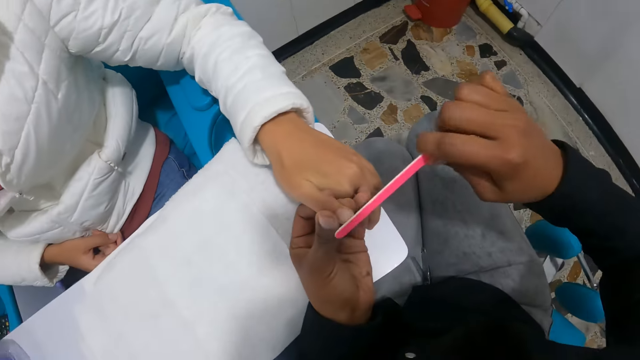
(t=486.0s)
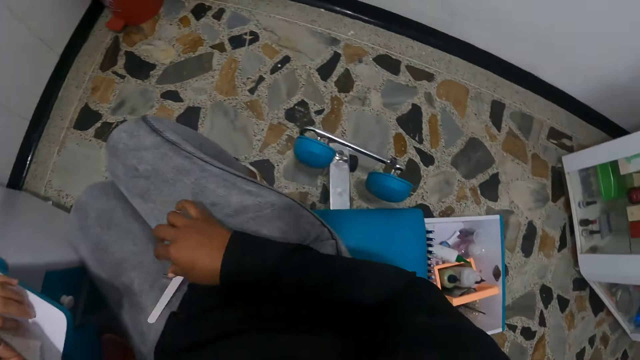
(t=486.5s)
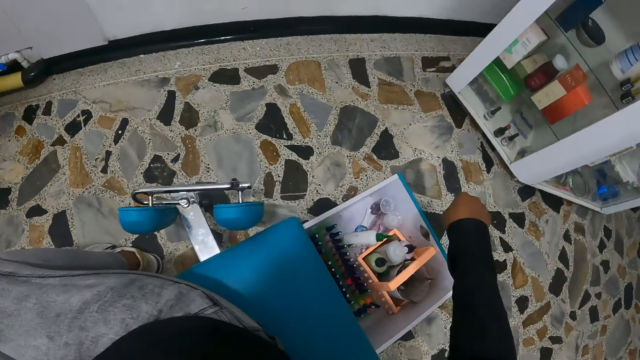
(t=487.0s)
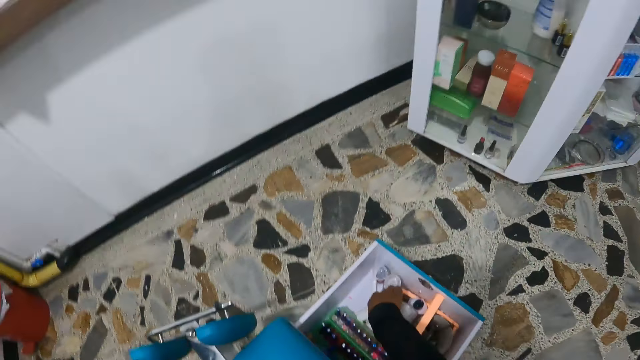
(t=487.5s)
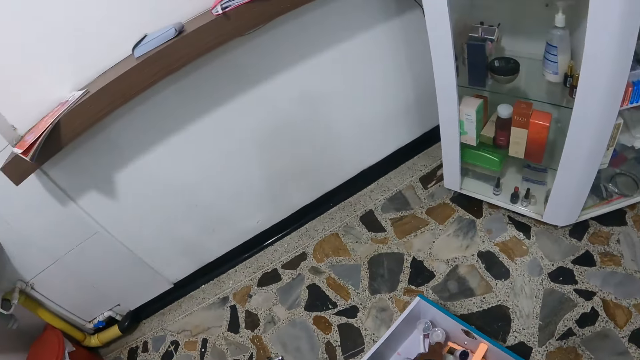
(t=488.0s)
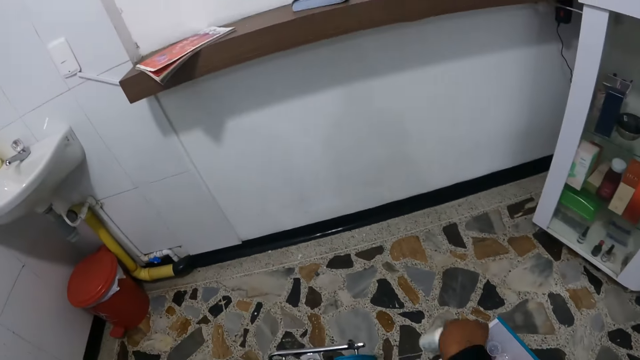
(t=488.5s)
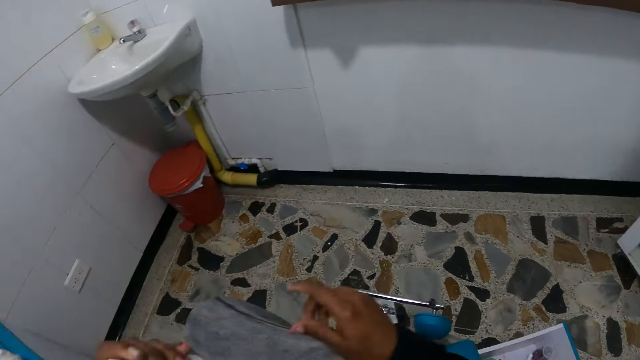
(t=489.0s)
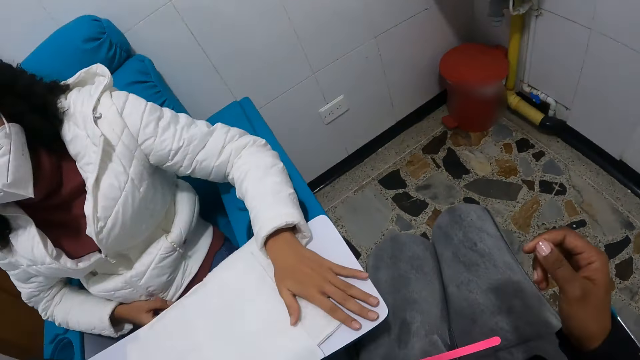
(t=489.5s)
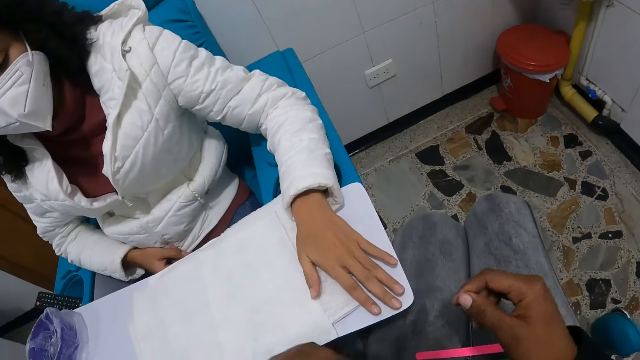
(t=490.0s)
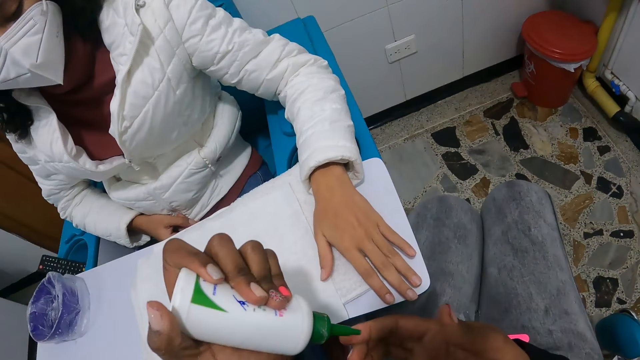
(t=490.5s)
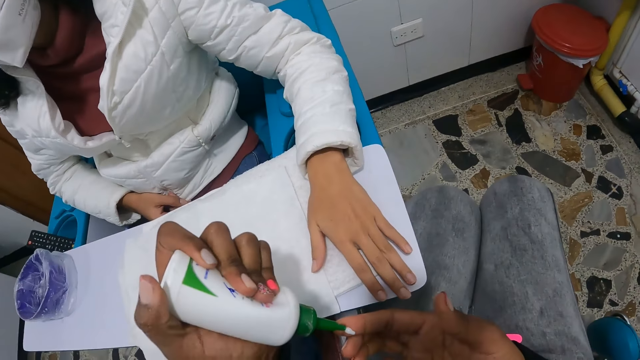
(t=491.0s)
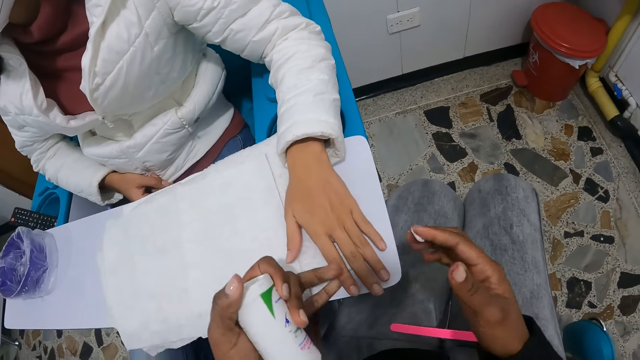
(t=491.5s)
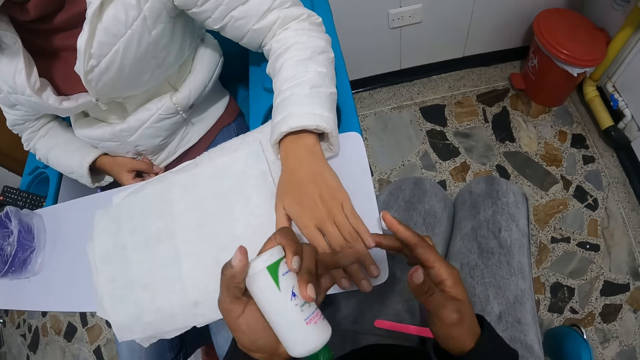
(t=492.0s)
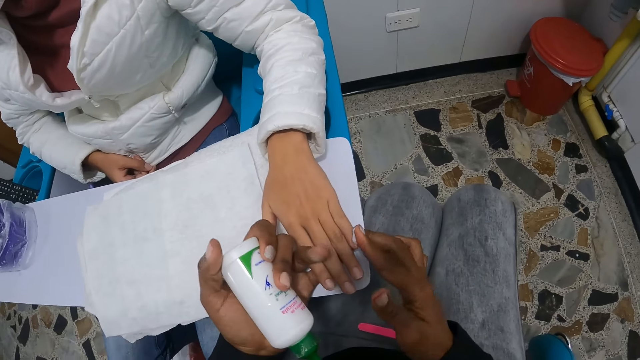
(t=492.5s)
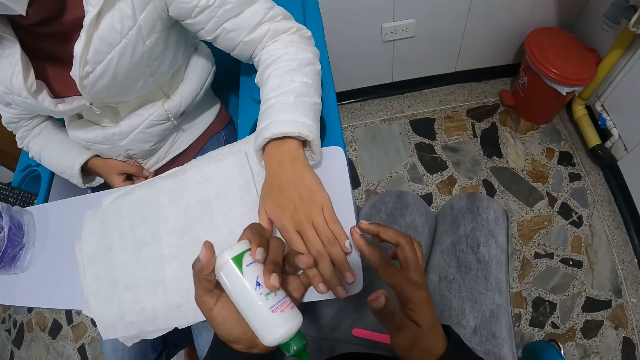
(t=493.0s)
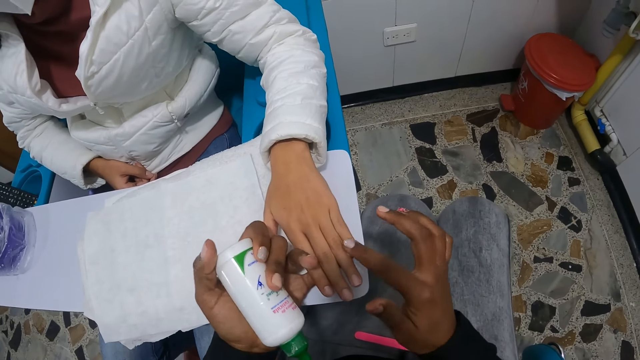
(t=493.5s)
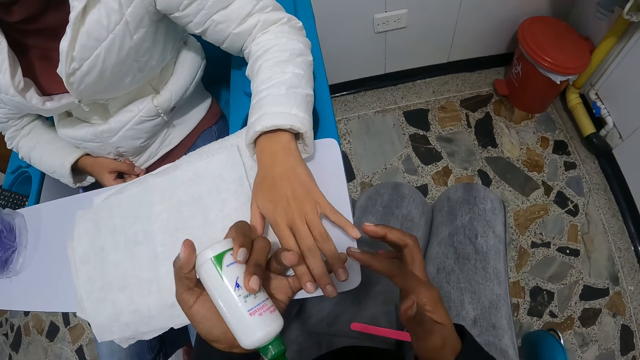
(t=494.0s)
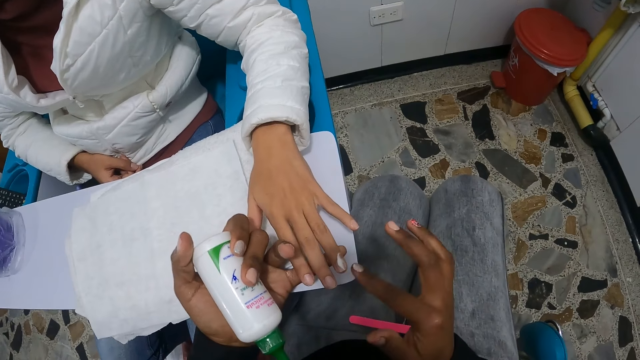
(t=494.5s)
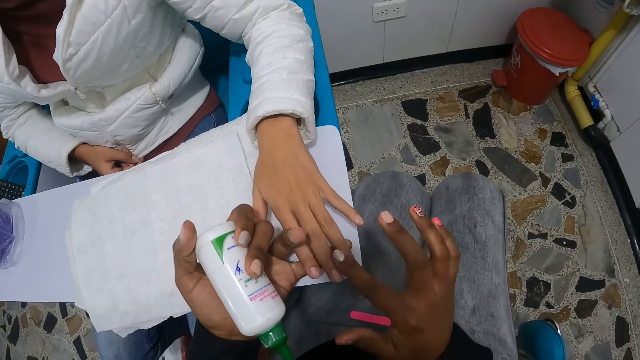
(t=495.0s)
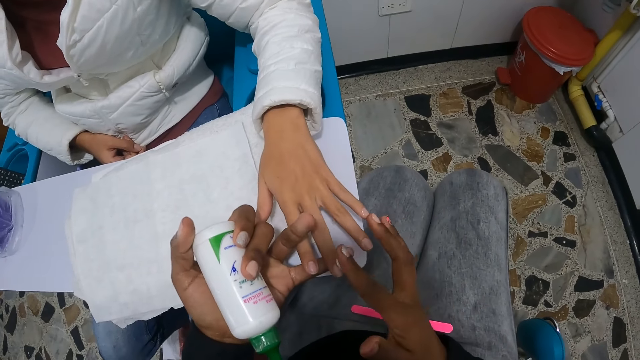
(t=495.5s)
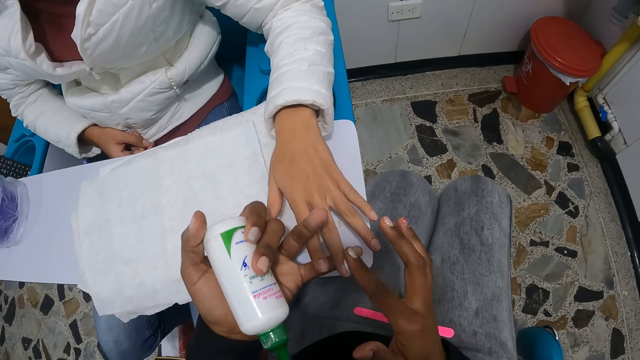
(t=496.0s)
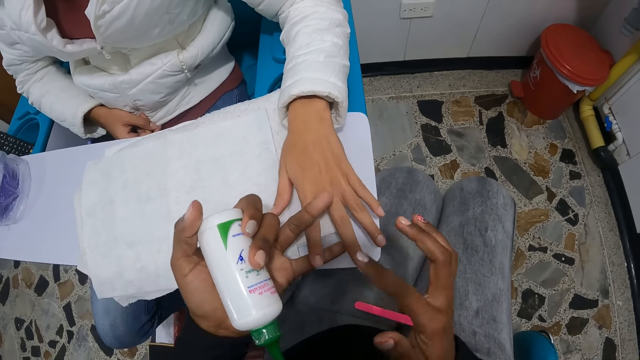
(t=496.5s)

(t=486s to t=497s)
The camera wearer drops the nail file in her right hand on her thighs. She moves her right hand towards the drawer on the floor. She picks up a nail paste container from the drawer with her right hand. She passes the nail paste container to her left hand. She presses some nail paste on her right index finger from the nail paste container in her left hand to her right hand. She lifts the woman's left hand from the napkins on the pedicure chair's table with her left hand. She applies the nail paste on her right index finger on the woman's finger nails.

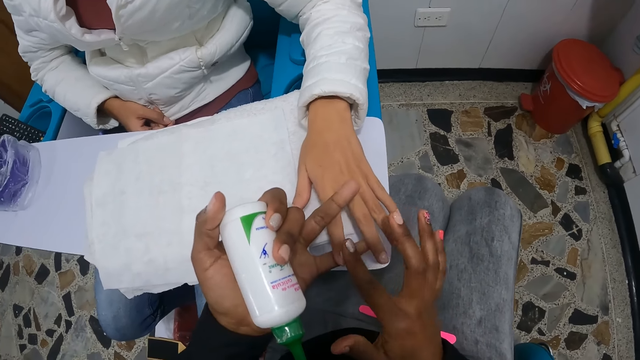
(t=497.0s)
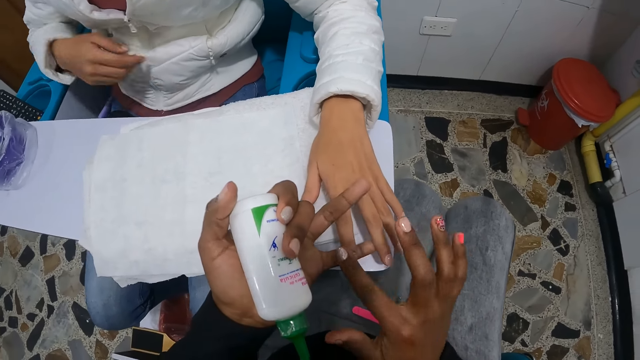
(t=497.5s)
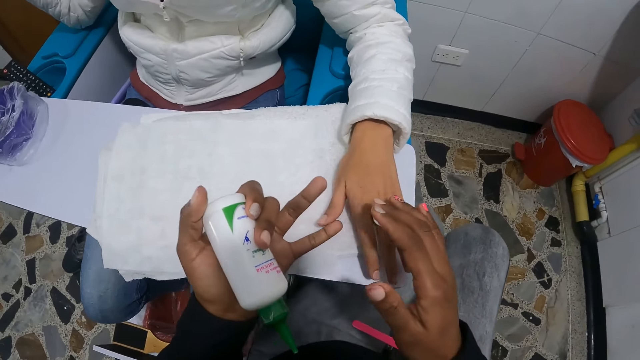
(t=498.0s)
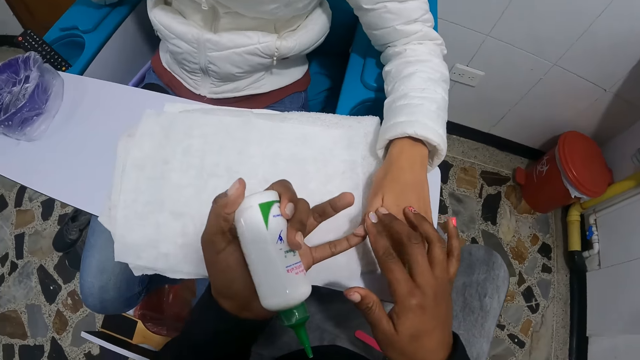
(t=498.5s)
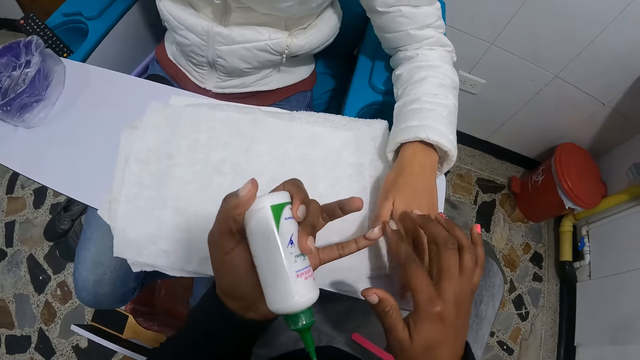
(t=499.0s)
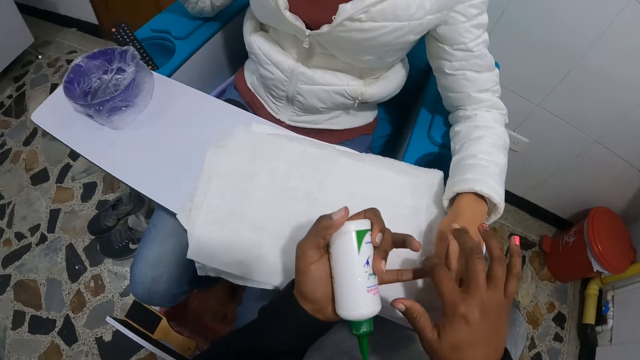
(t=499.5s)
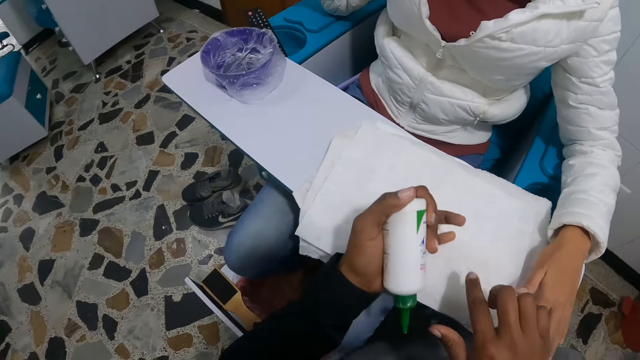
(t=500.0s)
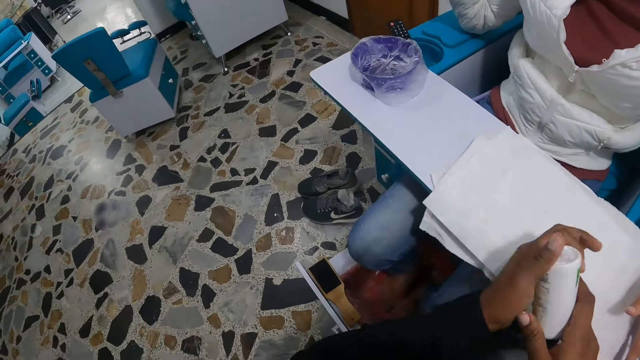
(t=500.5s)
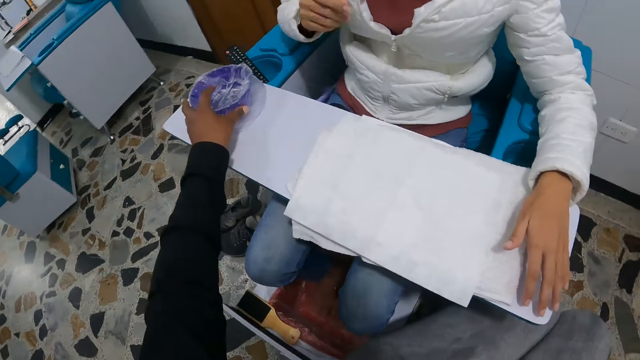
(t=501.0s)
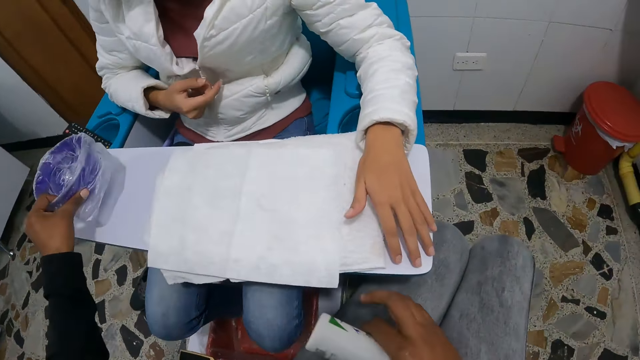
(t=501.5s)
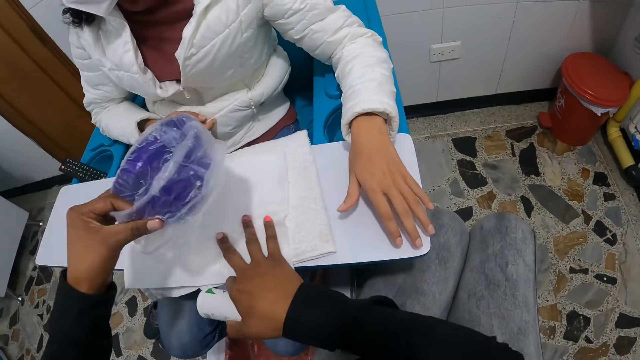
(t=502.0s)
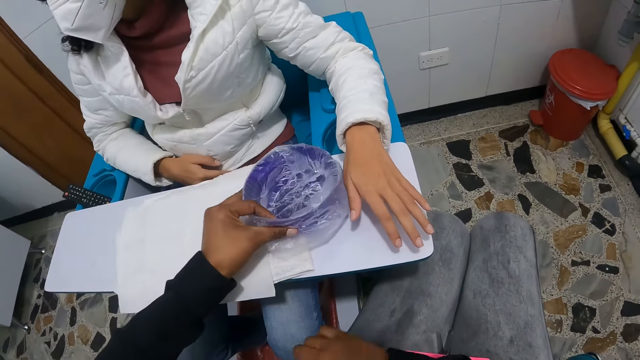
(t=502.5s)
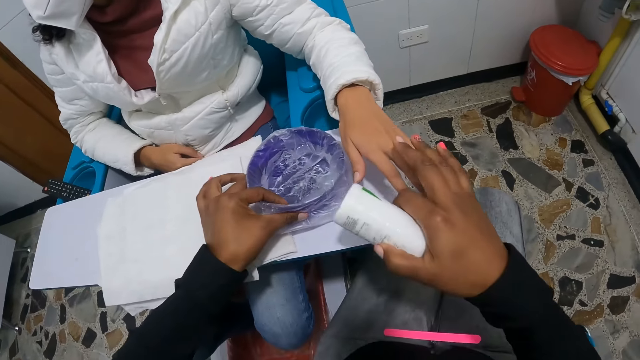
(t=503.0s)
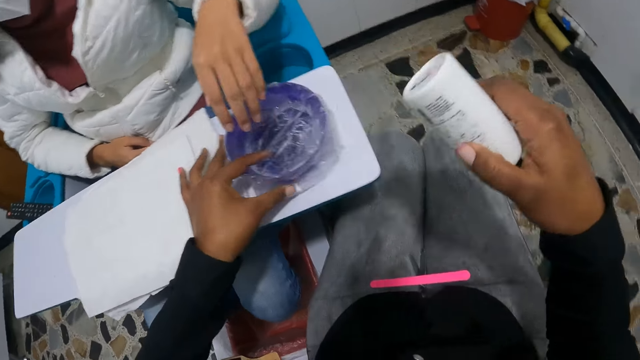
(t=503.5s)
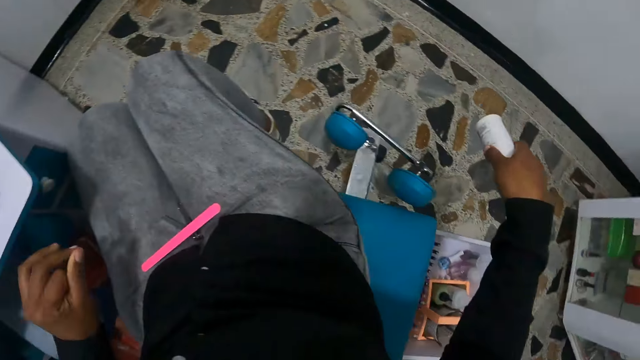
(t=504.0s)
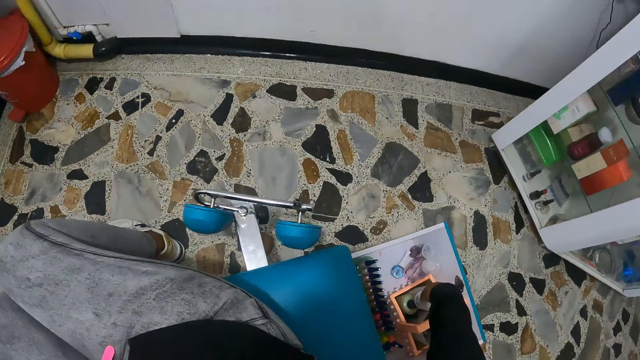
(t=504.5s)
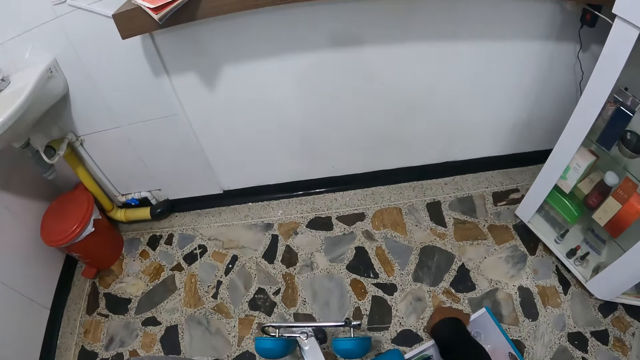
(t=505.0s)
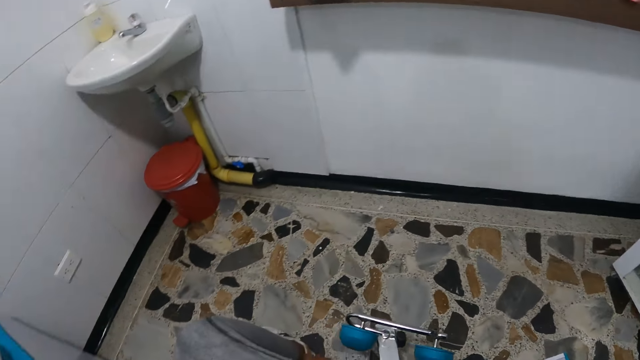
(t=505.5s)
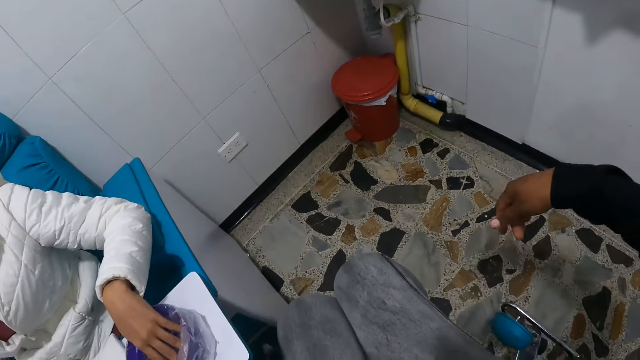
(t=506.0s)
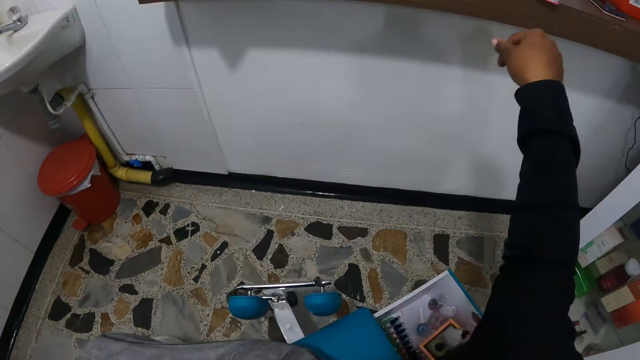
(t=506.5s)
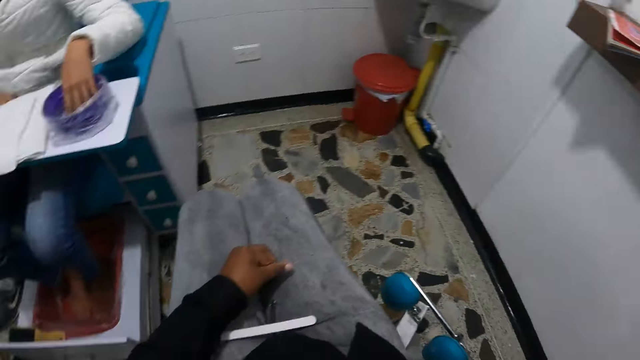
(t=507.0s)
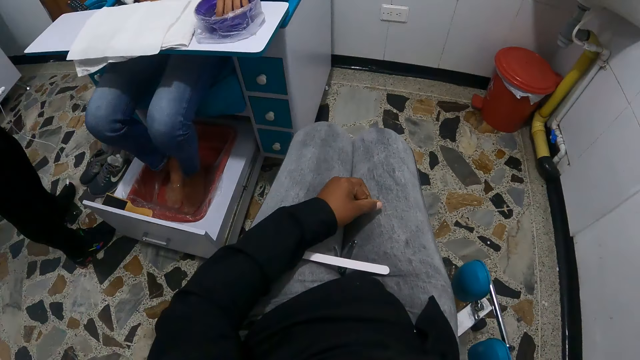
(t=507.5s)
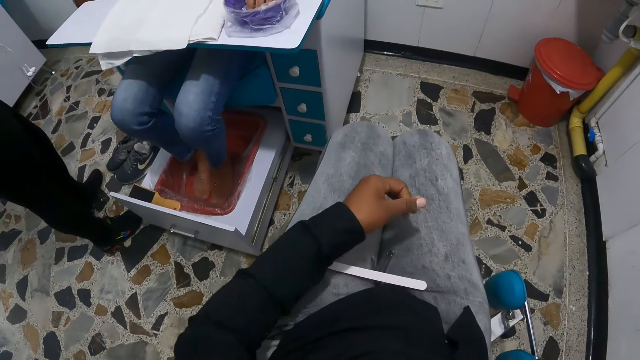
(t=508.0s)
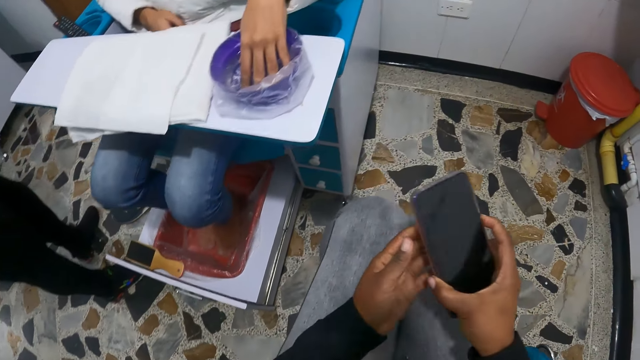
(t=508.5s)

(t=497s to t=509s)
The camera wearer wipes her right index finger with the napkin on the pedicure chair's table. She passes the nail paste container from her left hand into her right hand. She moves the bowl of water on the pedicure chair's table with her left hand. She picks up a blue container. She shifts the napkins on the pedicure chair's table with her right hand. She places the blue container on the table. She drops the nail paste container in her right hand in the drawer on the floor. The woman moves her left hand towards the bowl of water on the pedicure chair's table. The camera wearer stretches her right hand towards a wall.
